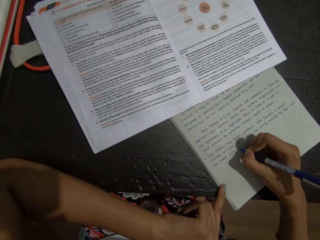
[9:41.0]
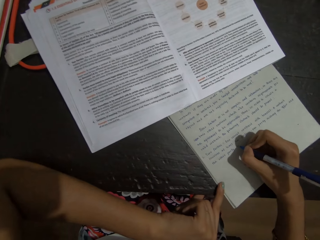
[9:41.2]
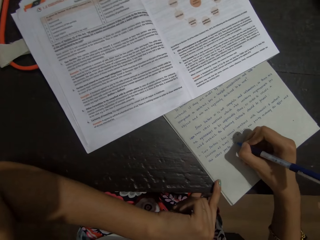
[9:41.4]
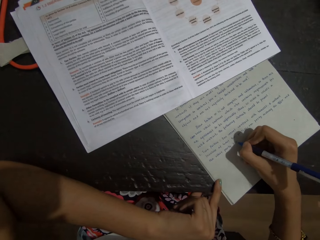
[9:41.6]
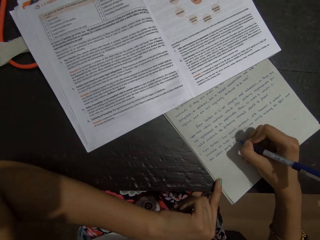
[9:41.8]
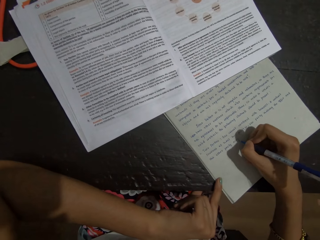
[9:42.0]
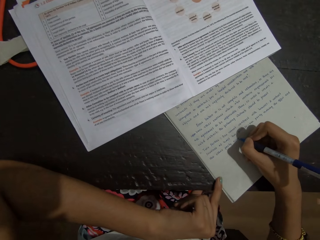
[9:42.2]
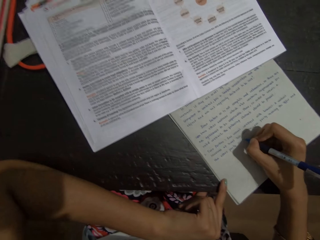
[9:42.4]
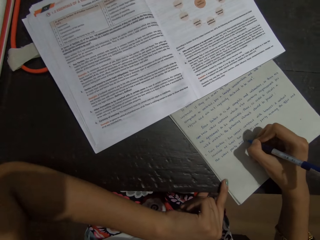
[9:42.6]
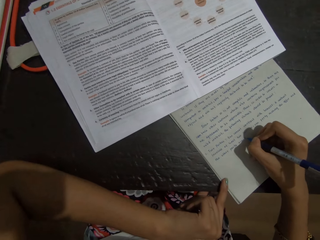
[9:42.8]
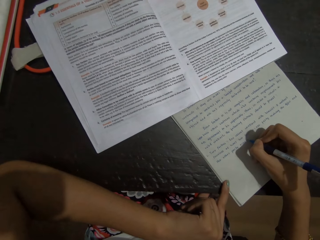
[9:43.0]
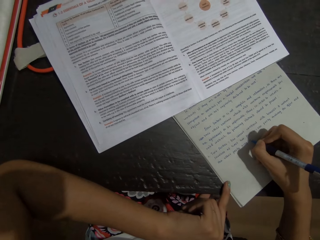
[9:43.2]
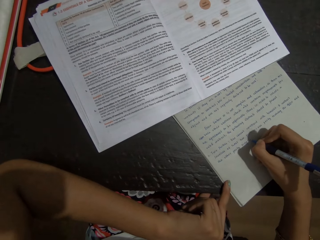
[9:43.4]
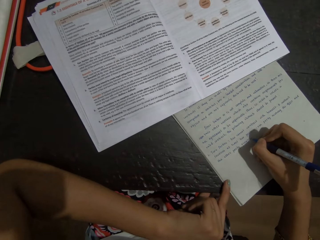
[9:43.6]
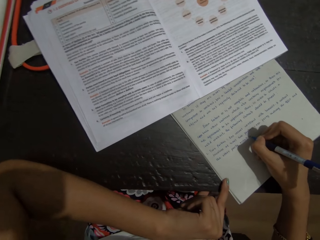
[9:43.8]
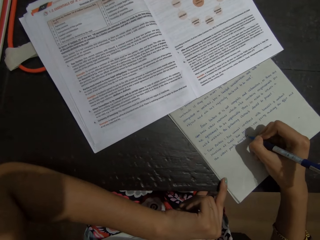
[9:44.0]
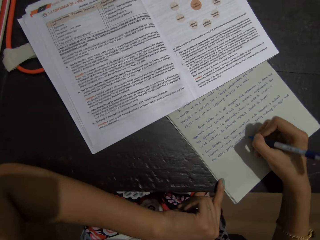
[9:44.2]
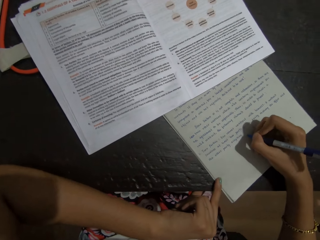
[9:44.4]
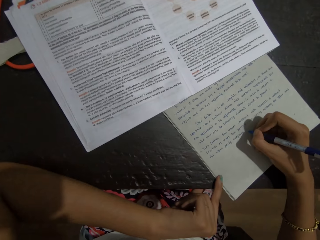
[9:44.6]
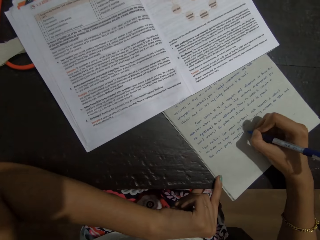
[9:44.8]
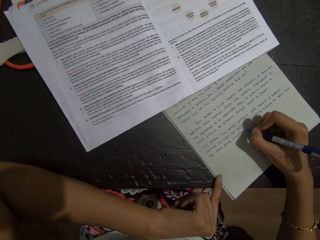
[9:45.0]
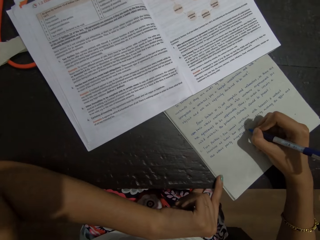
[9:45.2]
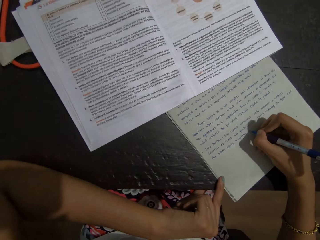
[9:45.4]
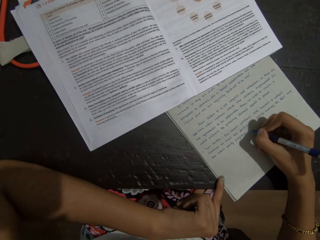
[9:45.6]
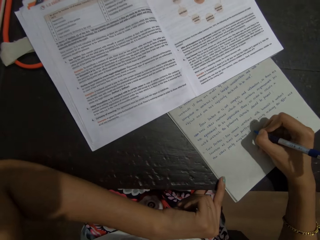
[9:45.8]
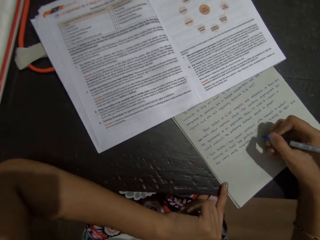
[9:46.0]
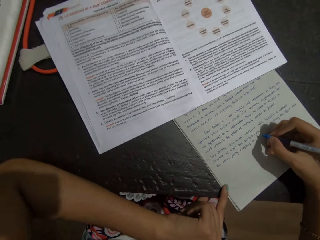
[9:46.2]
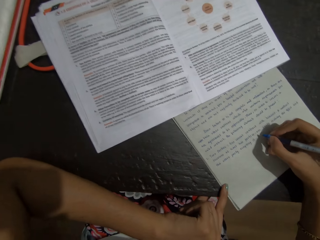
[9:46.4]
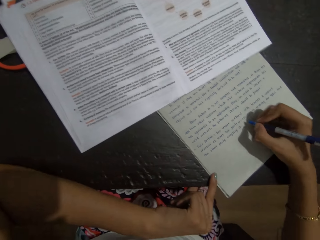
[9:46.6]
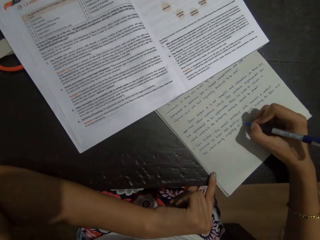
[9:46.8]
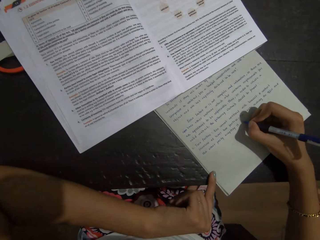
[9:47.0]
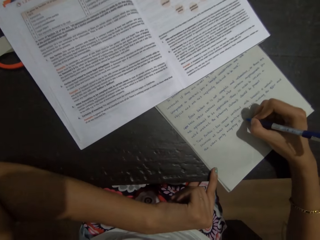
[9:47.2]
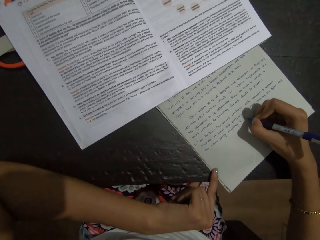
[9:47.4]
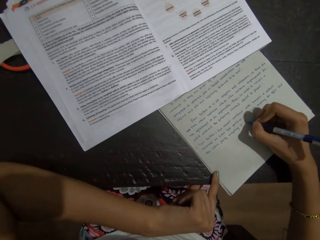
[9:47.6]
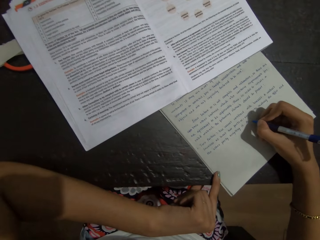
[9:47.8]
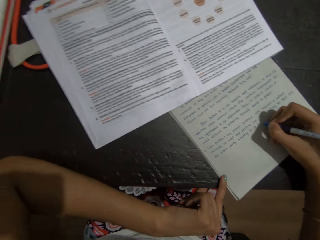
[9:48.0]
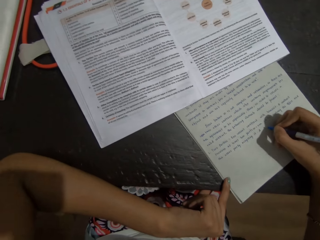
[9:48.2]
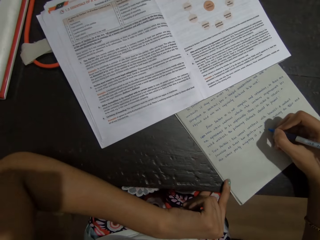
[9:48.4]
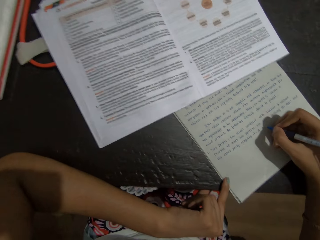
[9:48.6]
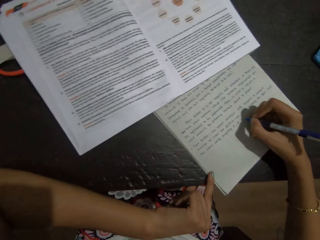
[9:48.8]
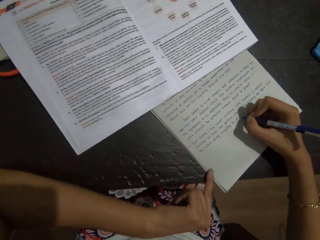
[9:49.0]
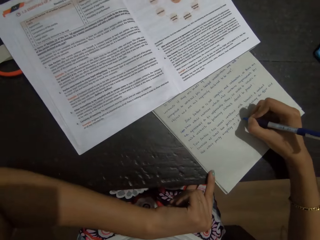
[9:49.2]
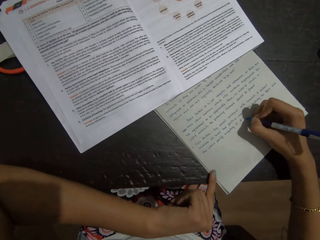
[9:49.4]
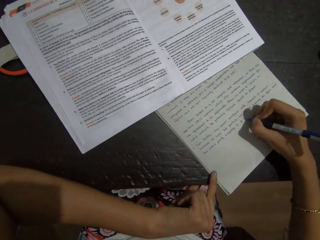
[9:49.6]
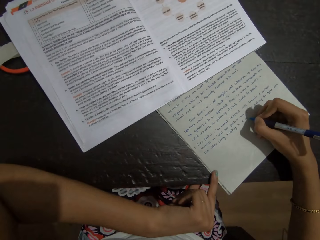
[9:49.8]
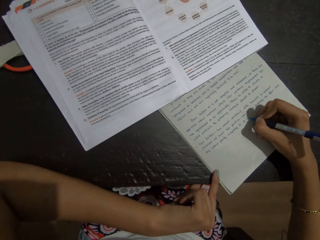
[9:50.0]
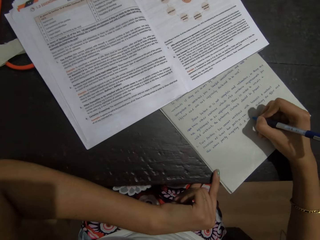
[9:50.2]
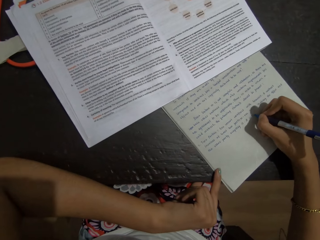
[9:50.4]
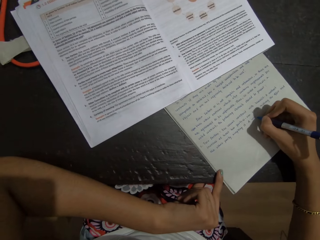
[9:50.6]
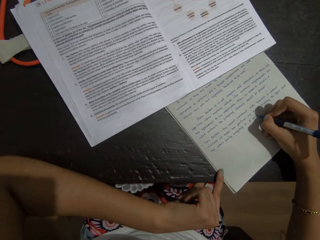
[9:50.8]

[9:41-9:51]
The camera wearer looks at the book.

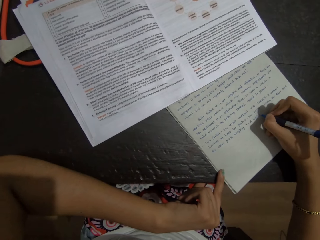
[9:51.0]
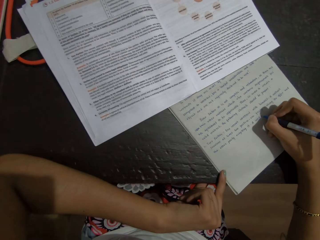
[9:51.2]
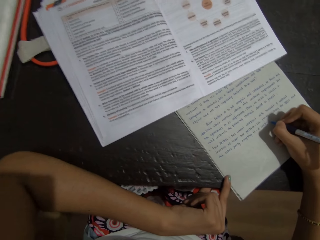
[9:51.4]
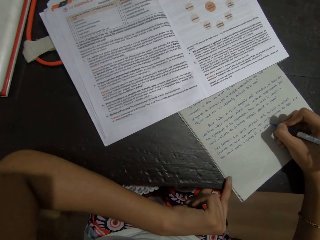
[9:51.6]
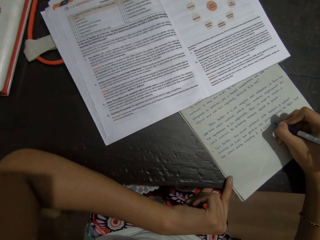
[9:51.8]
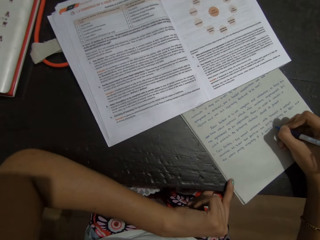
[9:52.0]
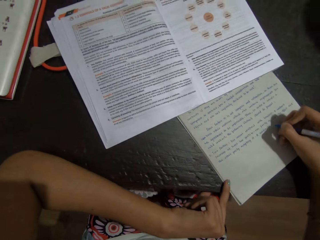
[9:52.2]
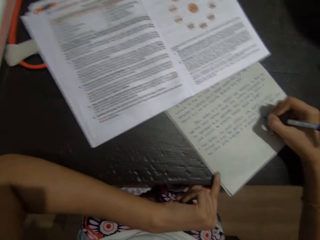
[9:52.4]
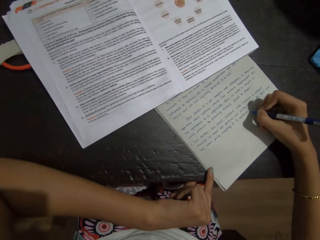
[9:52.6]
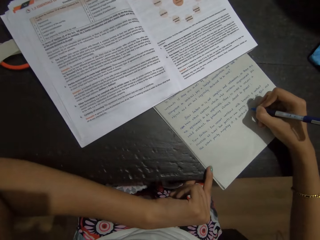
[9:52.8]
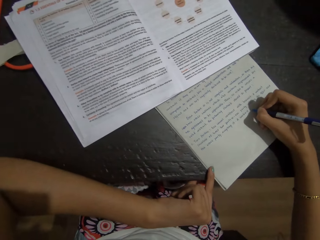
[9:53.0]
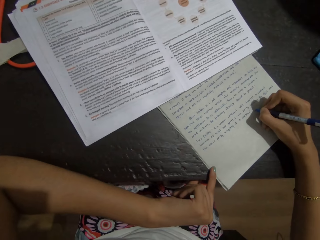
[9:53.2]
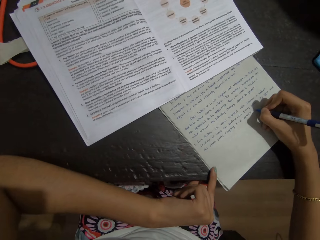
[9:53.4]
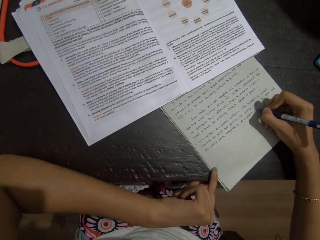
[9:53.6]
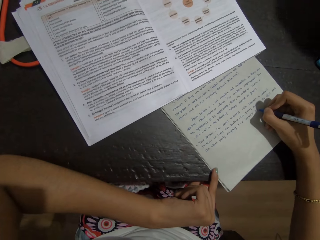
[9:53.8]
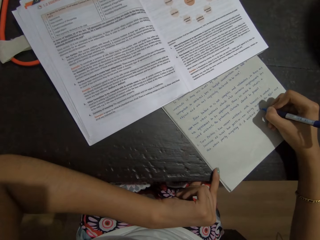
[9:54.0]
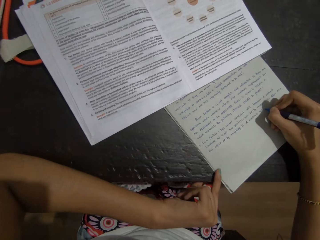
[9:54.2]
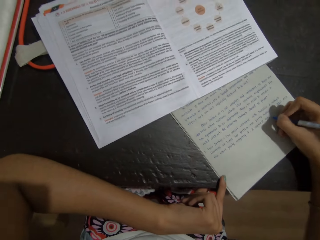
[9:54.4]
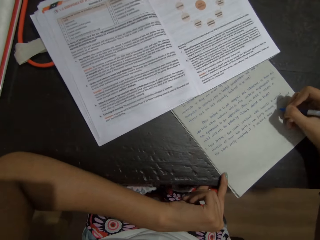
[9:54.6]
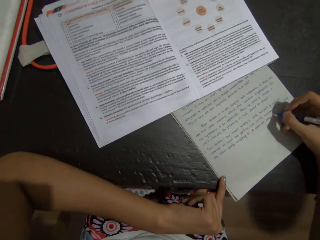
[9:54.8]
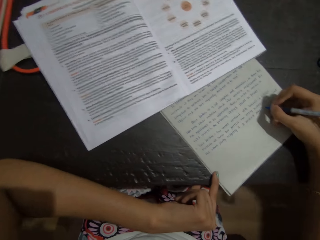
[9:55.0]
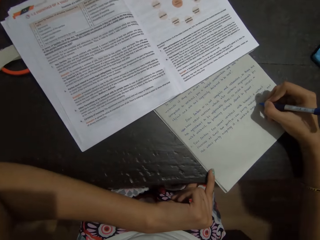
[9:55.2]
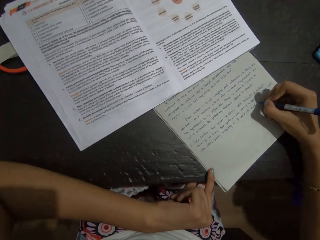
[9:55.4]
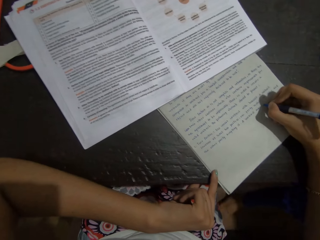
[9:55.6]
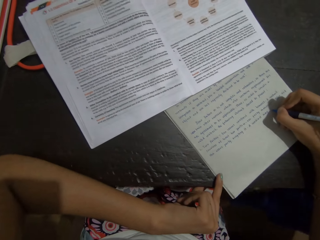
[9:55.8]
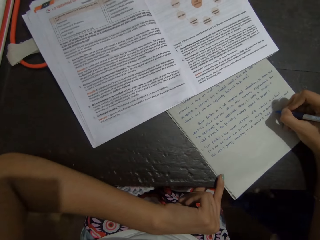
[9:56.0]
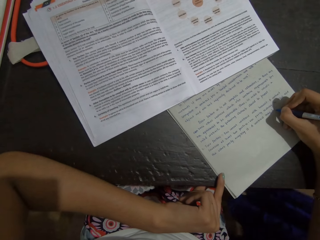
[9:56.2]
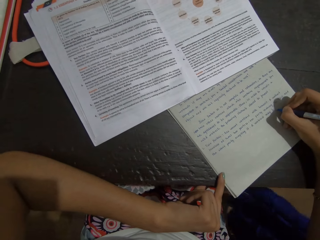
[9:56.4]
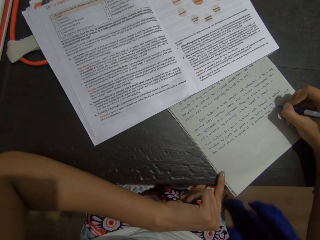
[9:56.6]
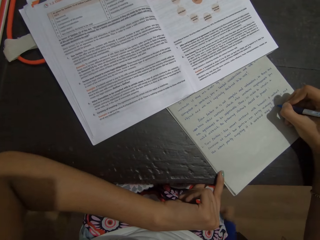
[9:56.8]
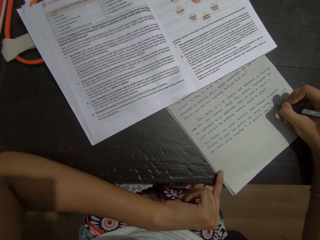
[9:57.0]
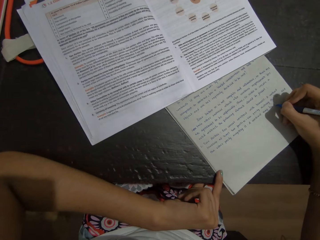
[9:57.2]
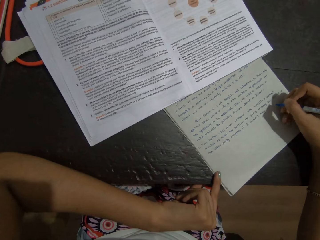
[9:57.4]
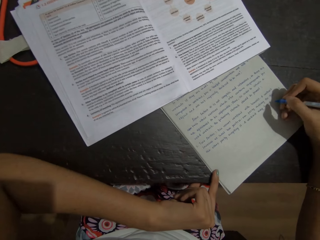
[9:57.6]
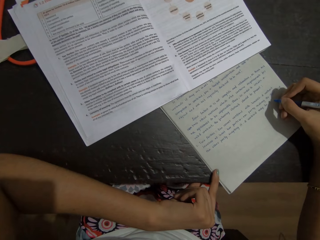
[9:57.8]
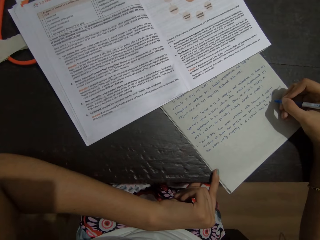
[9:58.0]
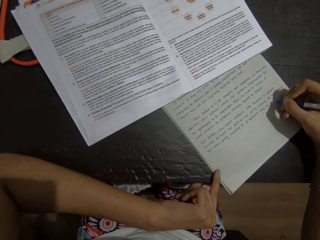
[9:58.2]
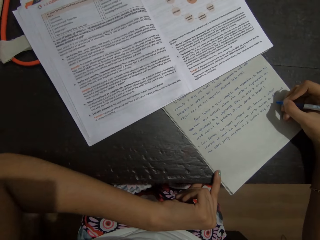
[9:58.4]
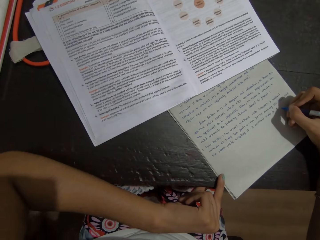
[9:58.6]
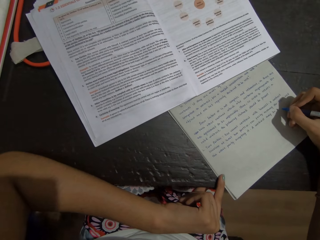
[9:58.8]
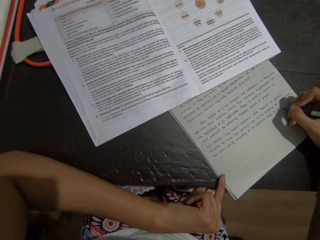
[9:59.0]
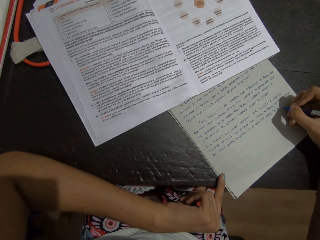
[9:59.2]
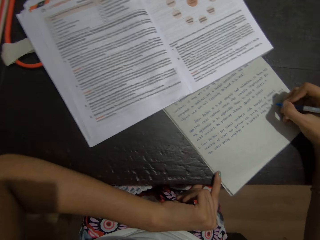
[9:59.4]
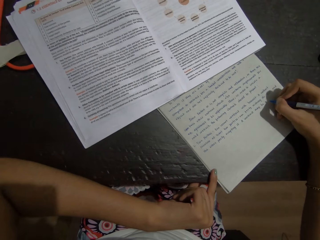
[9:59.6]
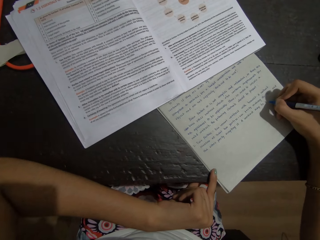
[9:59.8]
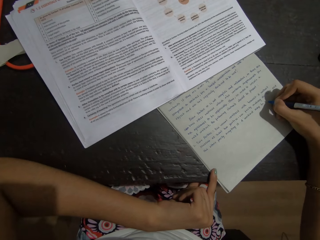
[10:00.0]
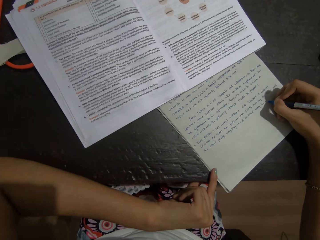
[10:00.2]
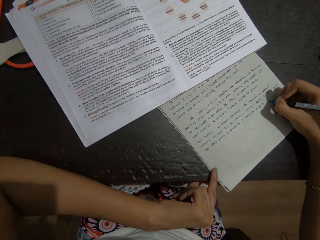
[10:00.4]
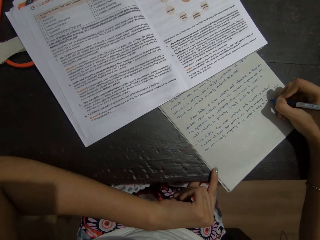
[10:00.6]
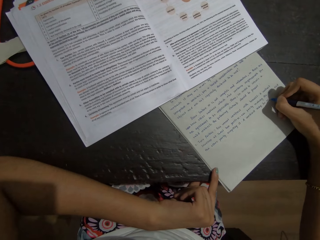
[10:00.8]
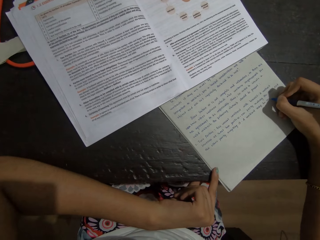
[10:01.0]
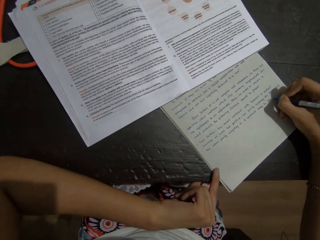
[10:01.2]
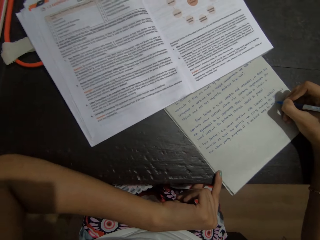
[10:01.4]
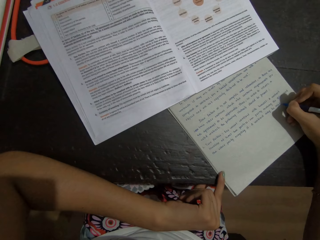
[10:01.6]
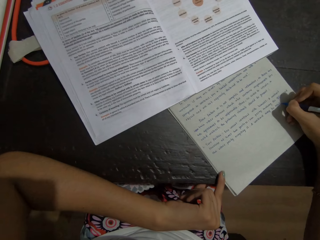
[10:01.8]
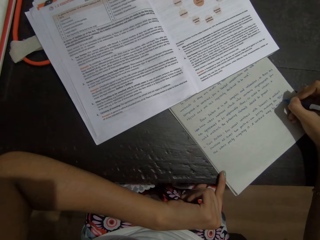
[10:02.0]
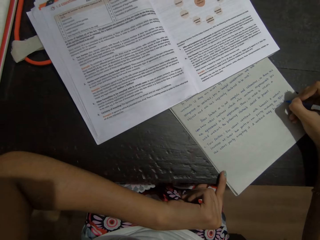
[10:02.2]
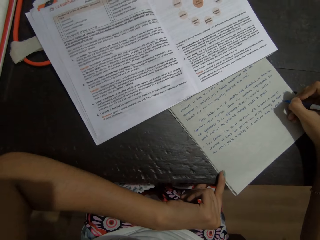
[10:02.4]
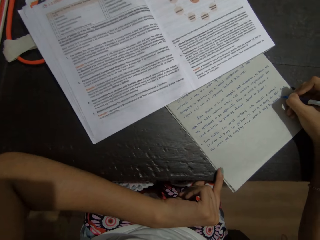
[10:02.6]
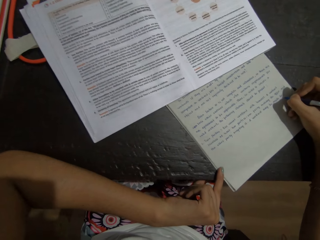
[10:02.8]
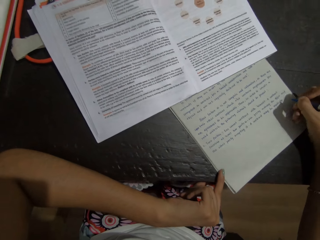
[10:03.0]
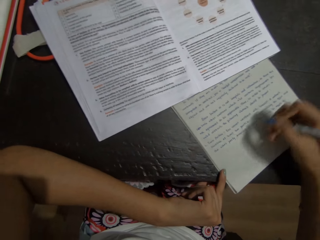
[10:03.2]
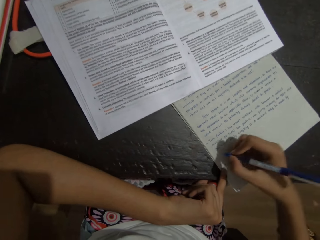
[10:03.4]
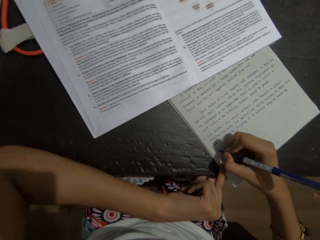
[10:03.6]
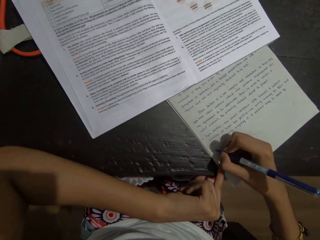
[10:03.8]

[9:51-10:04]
The camera wearer writes on the book using a pen in the right hand. They talk to a person. They look at the book.
